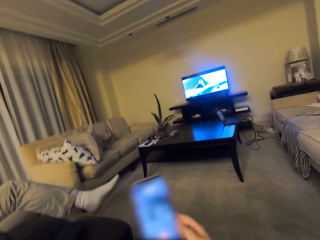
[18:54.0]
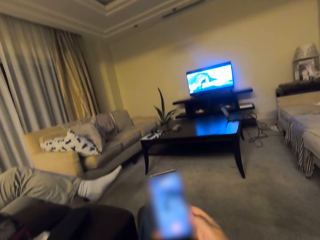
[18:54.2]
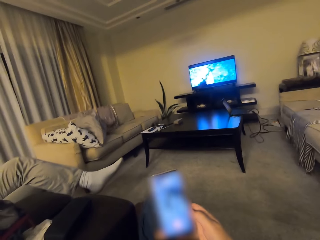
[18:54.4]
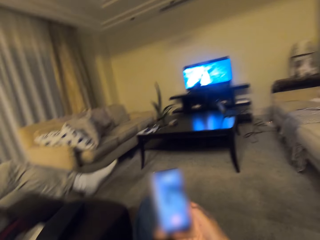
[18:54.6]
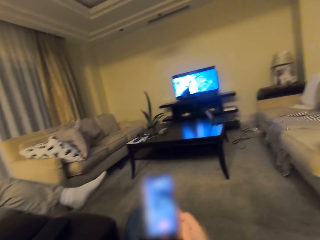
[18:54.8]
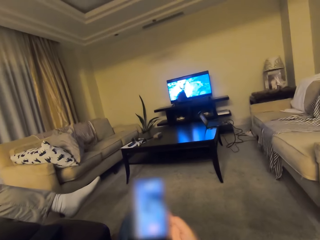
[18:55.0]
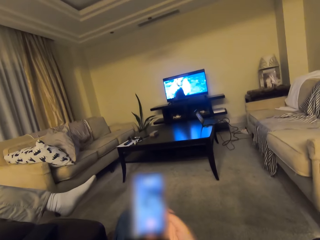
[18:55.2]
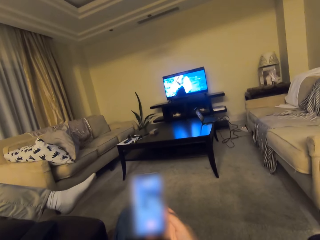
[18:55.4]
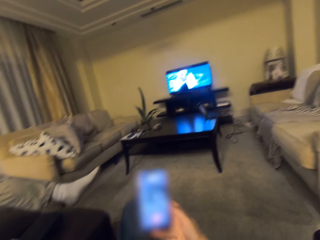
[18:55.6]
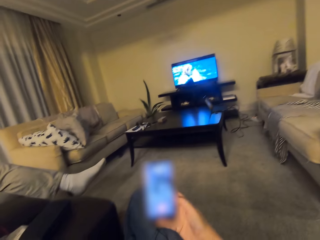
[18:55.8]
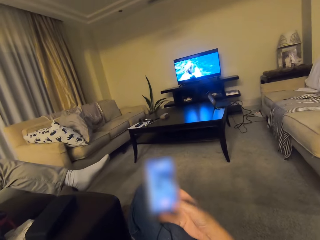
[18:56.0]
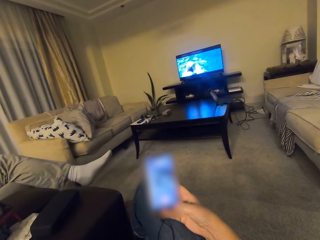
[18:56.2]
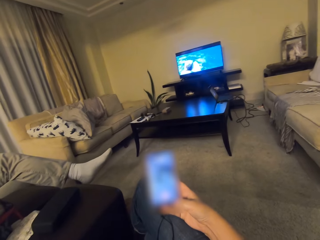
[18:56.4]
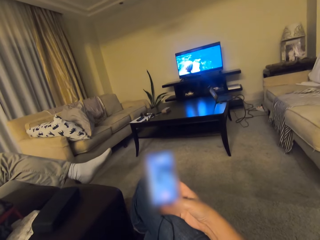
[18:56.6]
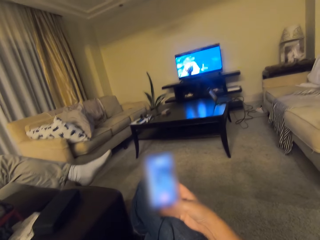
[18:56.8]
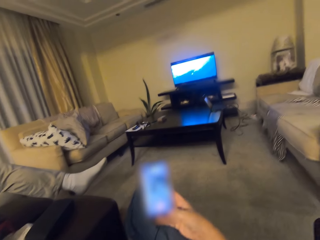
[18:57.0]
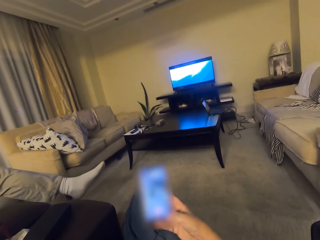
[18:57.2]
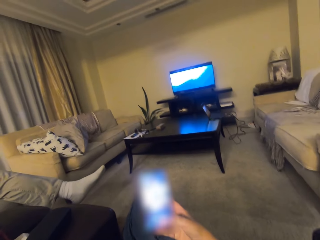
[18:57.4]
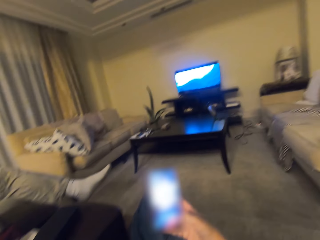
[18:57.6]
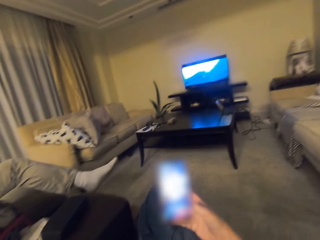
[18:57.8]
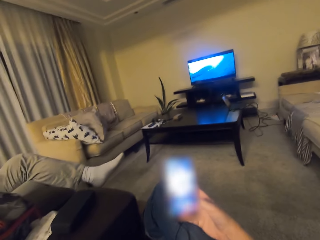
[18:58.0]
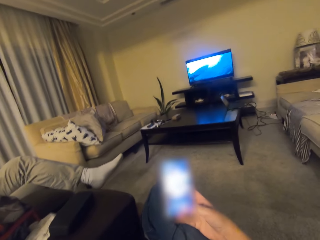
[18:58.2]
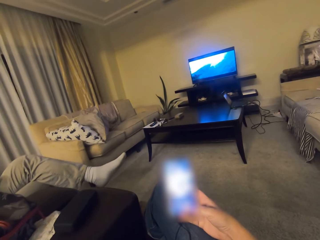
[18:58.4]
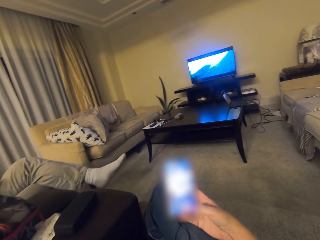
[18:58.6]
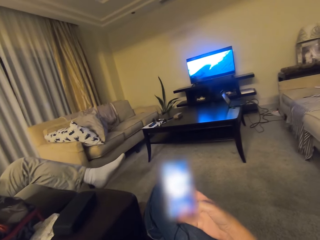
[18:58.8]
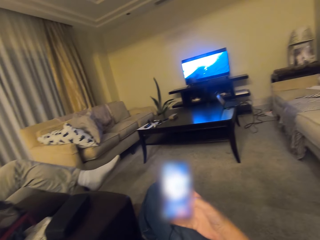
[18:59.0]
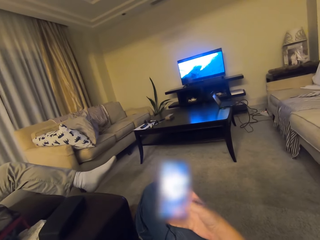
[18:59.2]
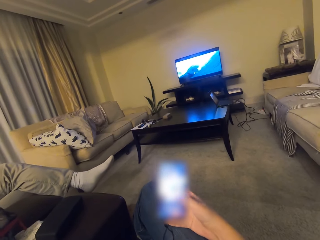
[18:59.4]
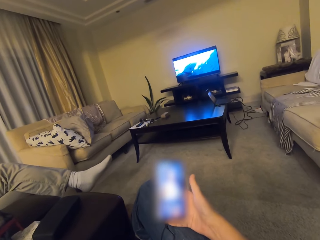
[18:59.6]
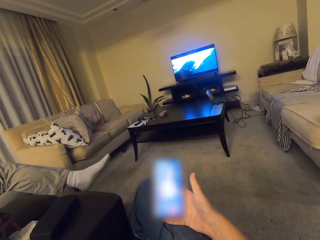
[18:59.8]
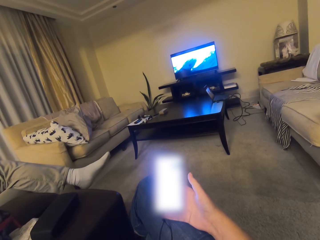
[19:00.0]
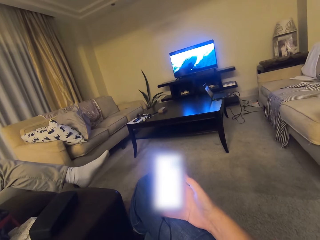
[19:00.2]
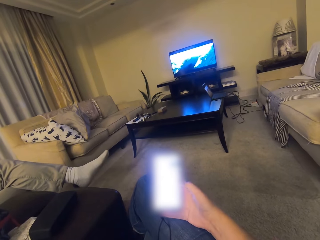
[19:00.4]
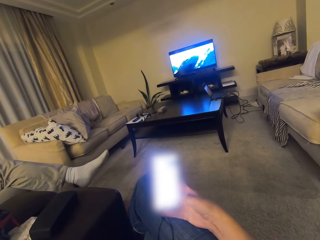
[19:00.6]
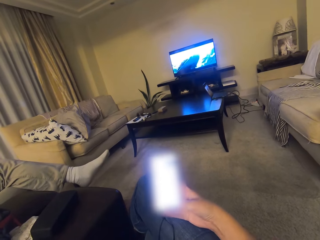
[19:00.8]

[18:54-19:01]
The camera wearer dials the phone.

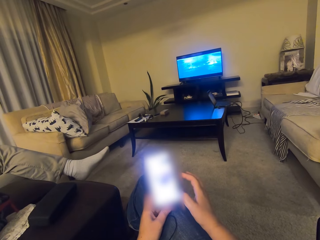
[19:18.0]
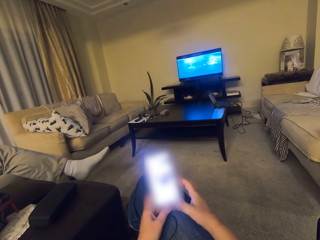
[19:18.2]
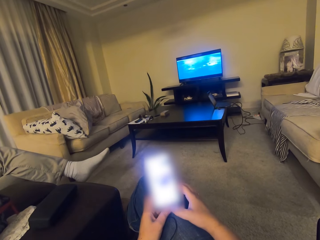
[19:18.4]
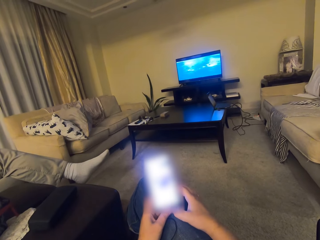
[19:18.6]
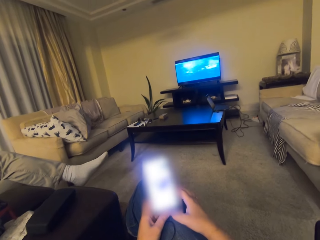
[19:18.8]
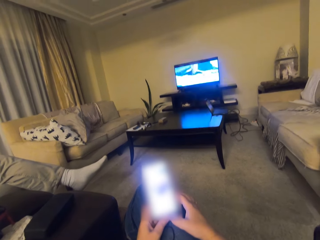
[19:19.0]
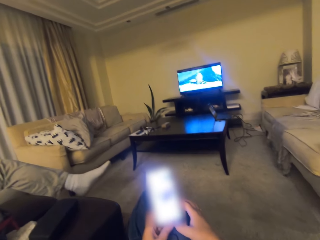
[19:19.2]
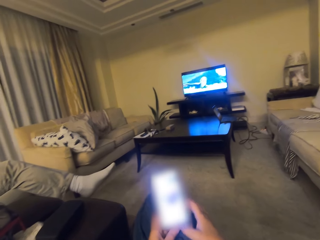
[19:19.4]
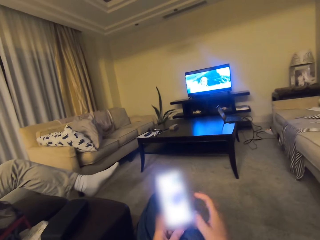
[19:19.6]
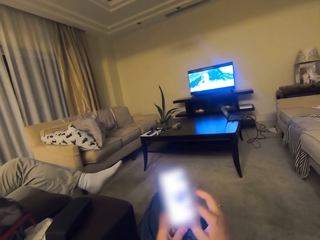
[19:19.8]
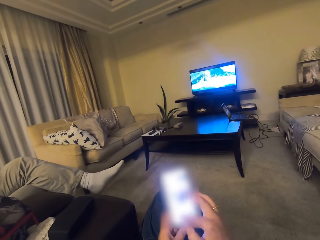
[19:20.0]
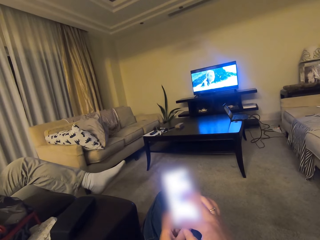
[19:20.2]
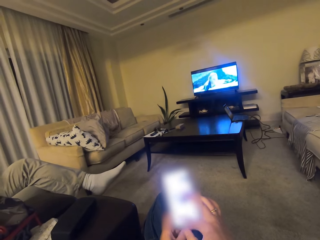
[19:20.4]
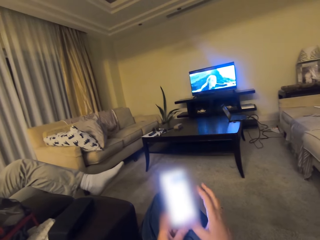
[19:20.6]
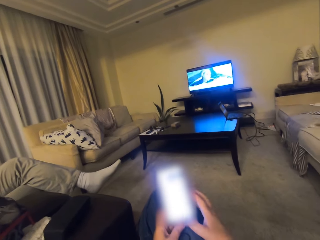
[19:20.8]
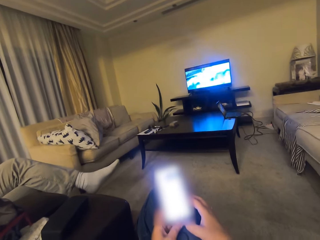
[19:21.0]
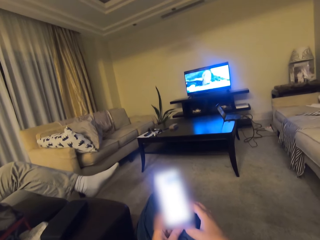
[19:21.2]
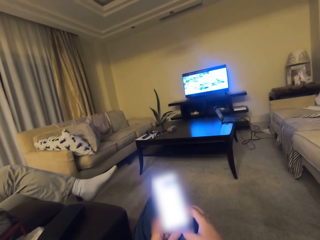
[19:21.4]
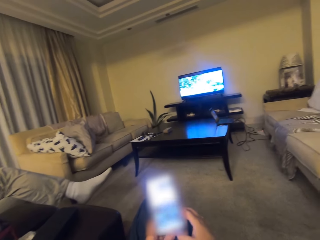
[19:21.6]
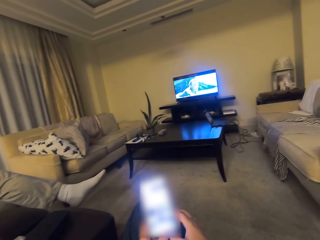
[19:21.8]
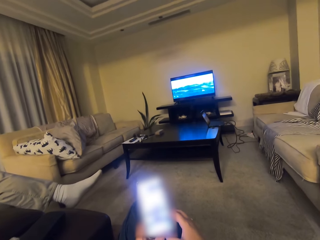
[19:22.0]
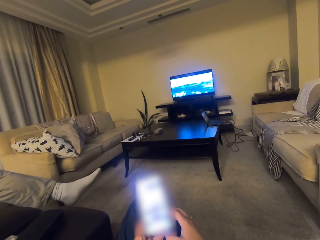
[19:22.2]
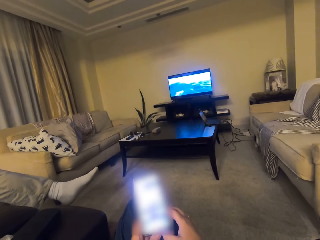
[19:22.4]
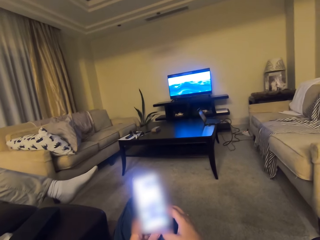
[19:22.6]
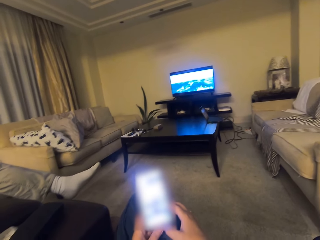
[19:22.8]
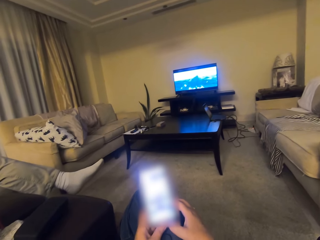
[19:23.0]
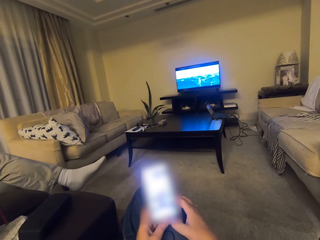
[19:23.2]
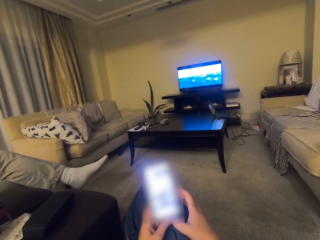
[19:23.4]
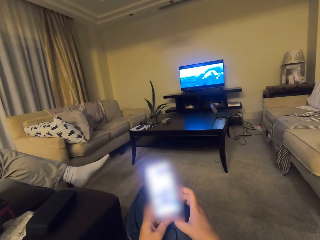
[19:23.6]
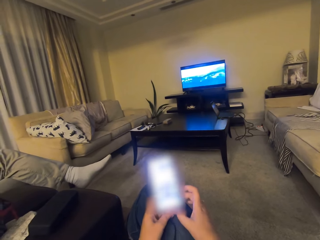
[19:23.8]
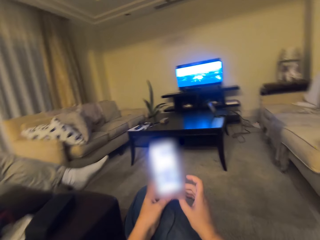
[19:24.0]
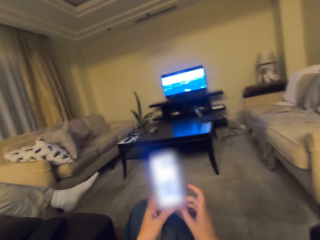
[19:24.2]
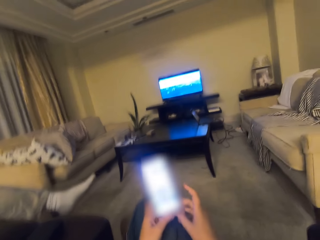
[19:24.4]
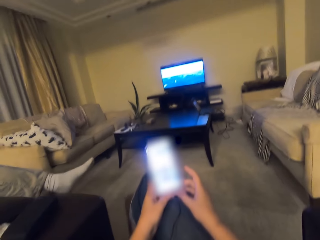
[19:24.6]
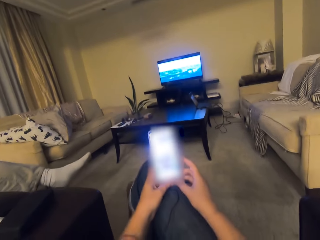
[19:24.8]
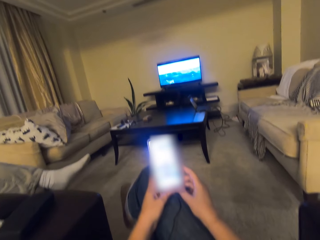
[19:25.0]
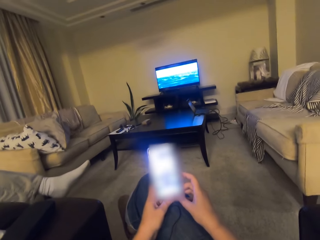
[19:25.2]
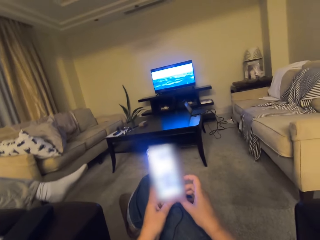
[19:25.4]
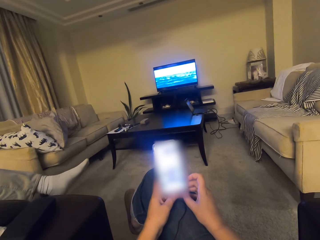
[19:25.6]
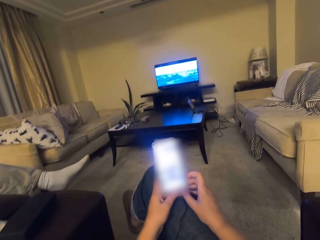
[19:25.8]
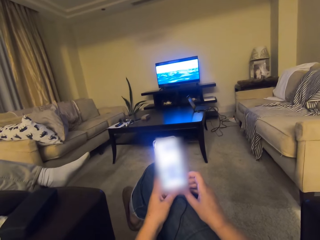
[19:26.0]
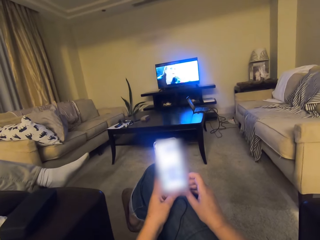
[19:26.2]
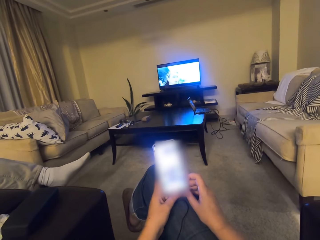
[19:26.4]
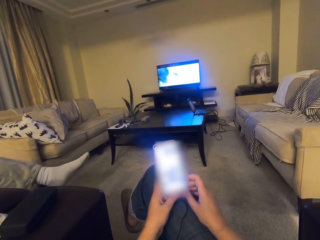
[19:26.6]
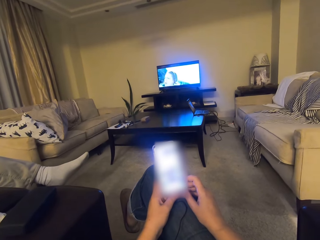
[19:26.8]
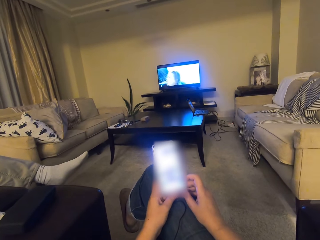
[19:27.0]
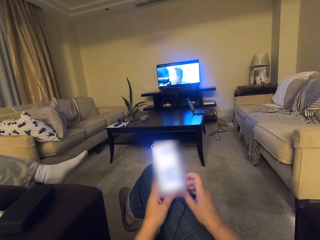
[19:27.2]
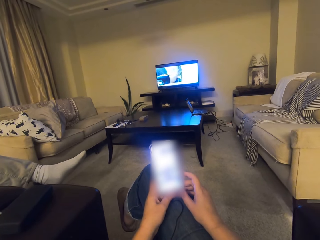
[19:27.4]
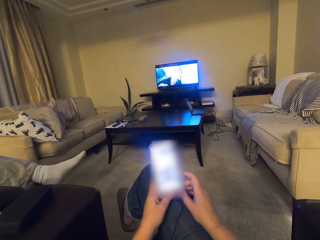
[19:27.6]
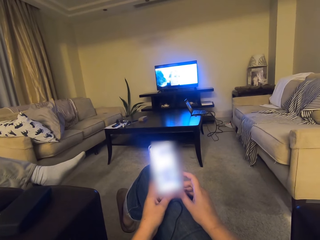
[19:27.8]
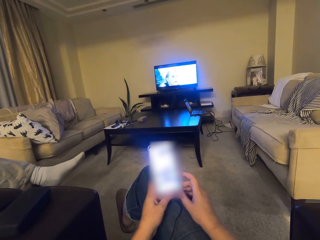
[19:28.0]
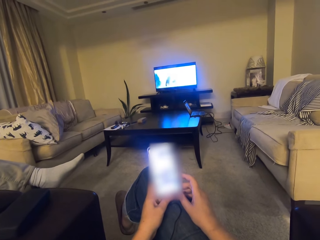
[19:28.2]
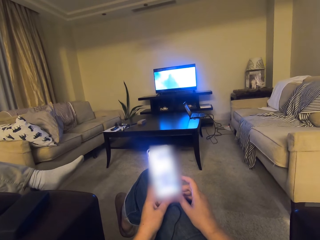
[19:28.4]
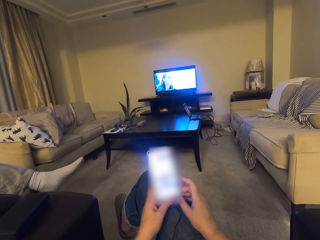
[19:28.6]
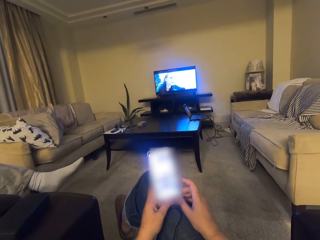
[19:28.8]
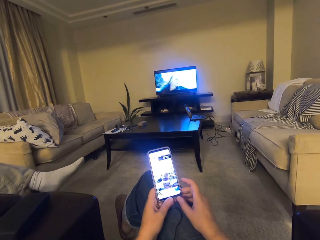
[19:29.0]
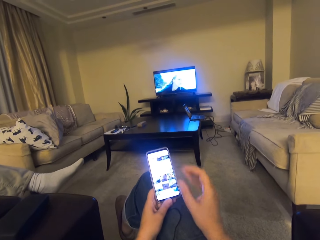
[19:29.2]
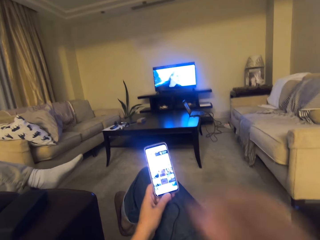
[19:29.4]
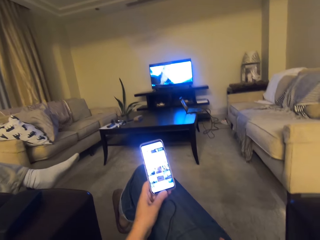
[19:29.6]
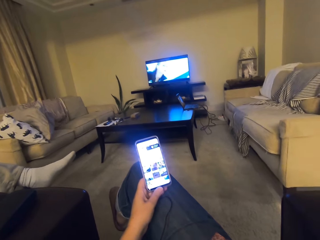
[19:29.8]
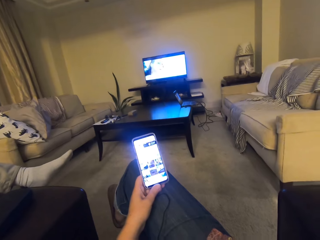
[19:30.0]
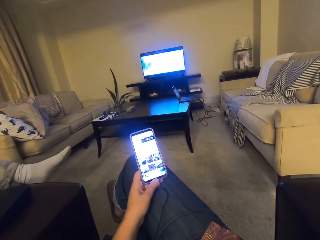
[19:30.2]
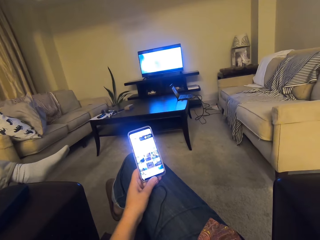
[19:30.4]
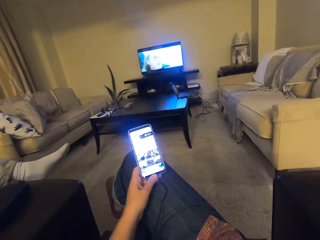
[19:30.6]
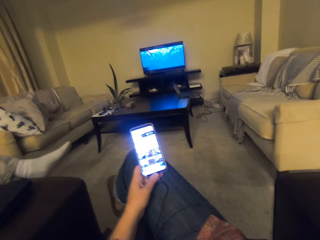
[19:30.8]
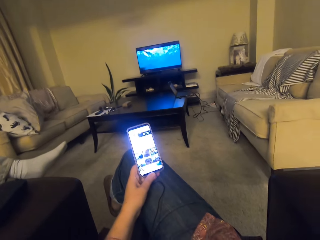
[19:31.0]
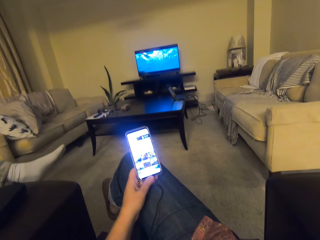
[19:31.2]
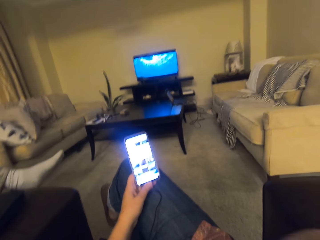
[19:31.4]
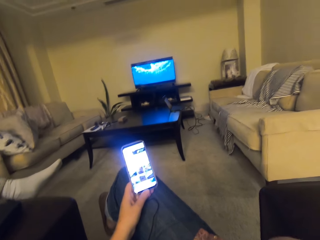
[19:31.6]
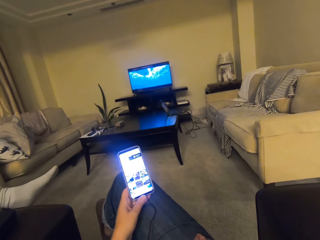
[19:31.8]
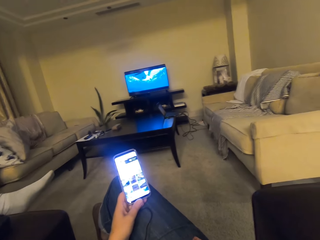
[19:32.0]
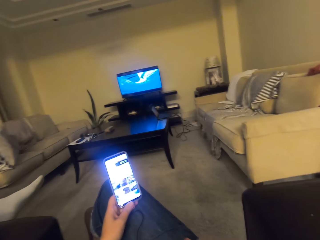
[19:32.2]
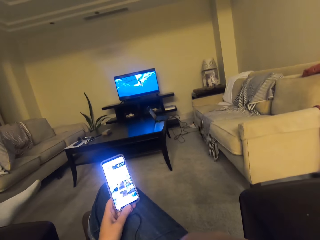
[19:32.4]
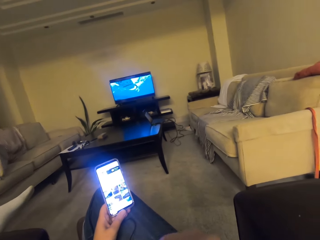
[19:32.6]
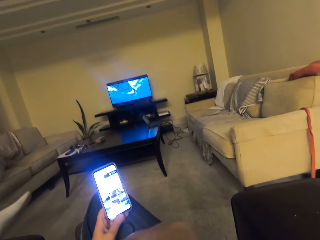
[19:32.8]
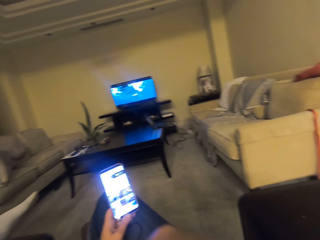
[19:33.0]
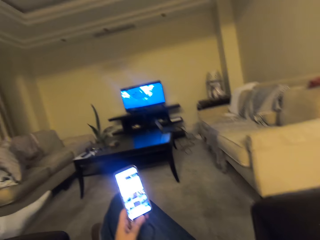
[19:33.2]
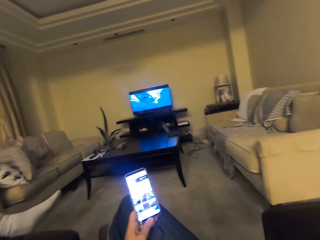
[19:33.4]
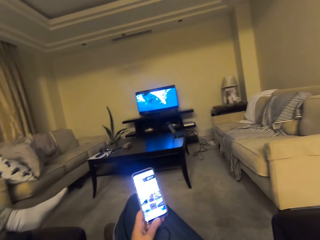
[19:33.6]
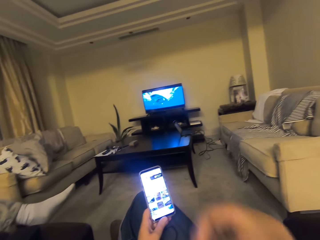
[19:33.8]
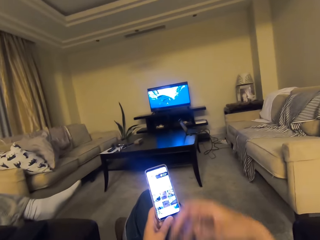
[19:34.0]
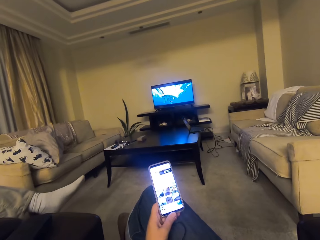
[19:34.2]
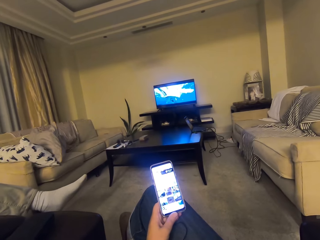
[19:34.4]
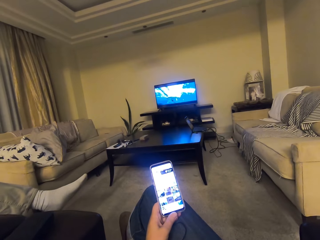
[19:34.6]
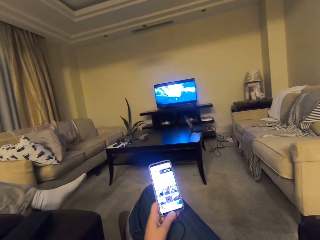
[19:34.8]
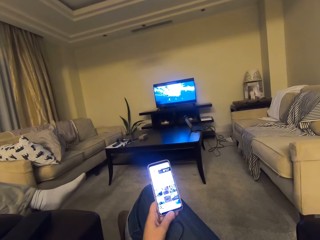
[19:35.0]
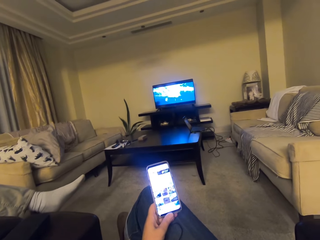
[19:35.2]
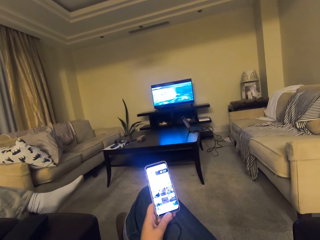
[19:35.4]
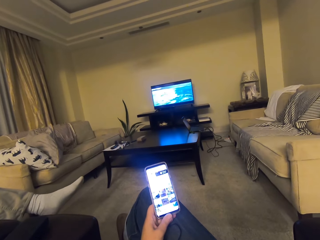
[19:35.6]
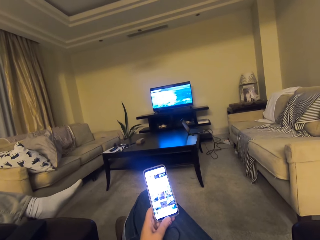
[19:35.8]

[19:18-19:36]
The camera wearer talks in the room. He lifts his hand. He adjusts the camera. He puts down his hand.
